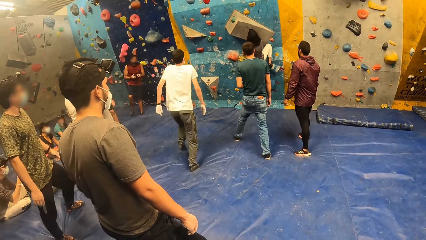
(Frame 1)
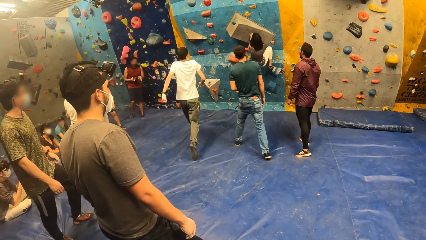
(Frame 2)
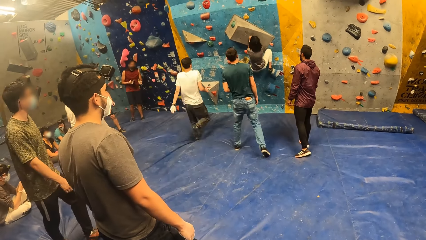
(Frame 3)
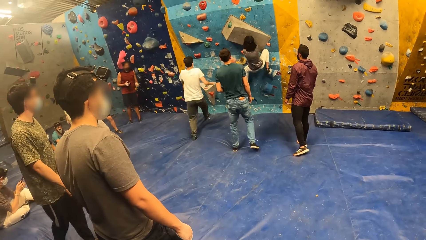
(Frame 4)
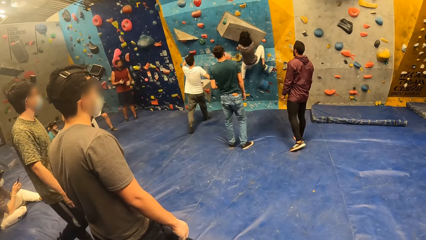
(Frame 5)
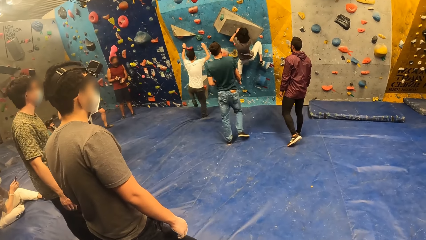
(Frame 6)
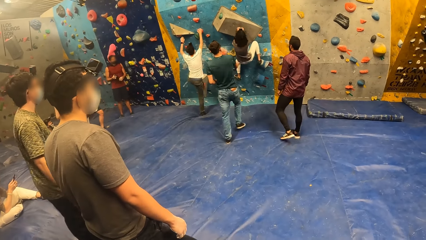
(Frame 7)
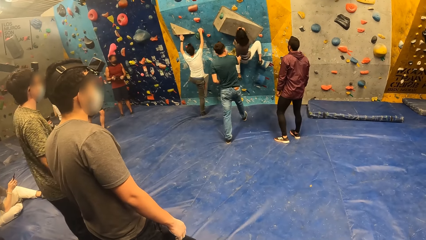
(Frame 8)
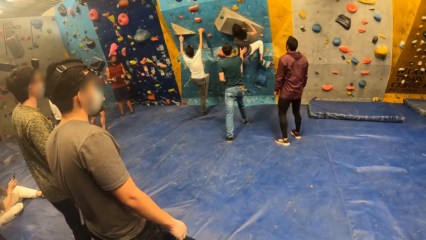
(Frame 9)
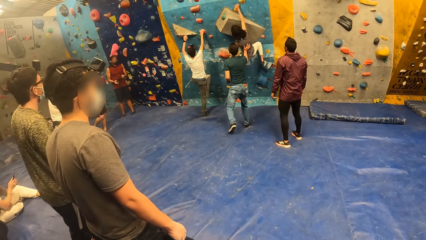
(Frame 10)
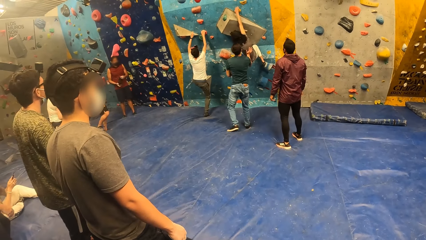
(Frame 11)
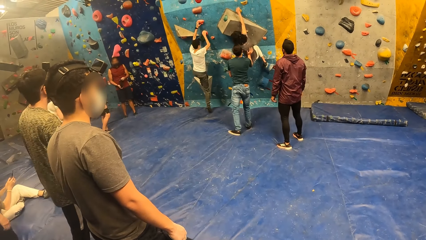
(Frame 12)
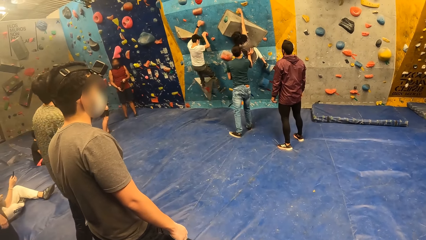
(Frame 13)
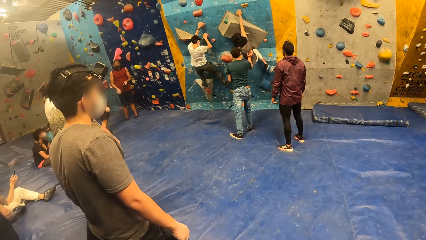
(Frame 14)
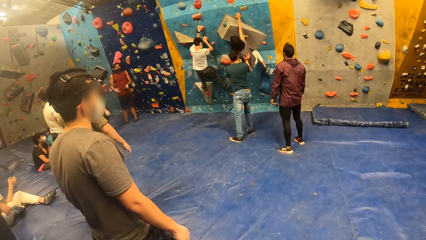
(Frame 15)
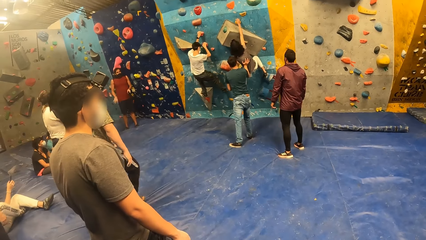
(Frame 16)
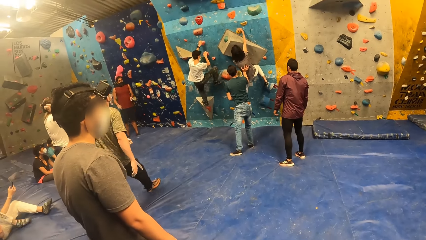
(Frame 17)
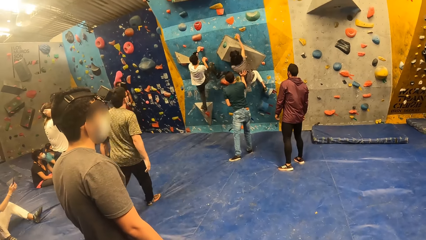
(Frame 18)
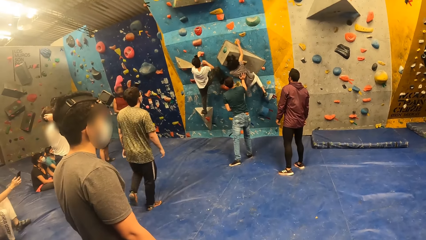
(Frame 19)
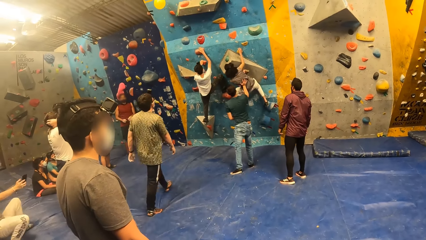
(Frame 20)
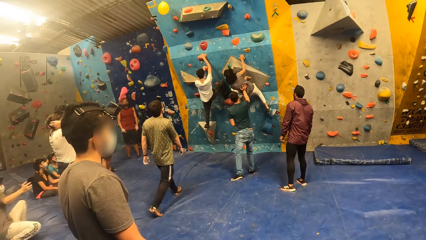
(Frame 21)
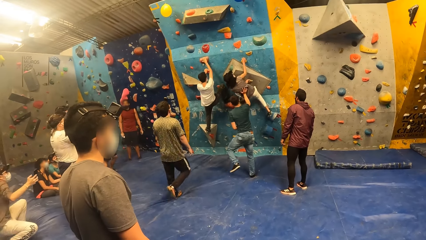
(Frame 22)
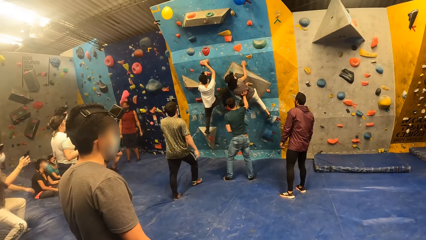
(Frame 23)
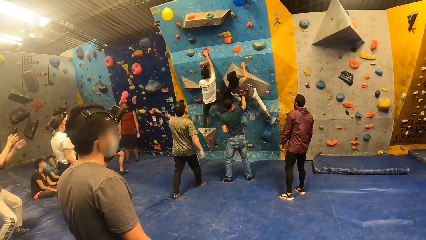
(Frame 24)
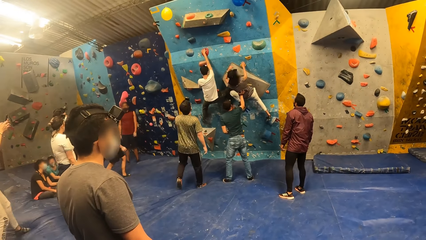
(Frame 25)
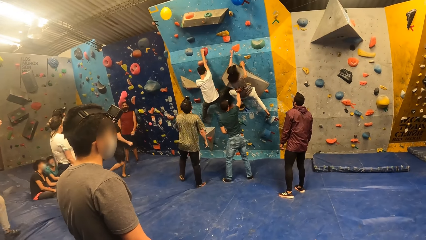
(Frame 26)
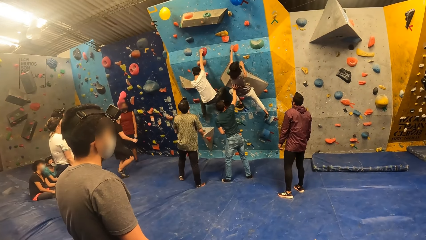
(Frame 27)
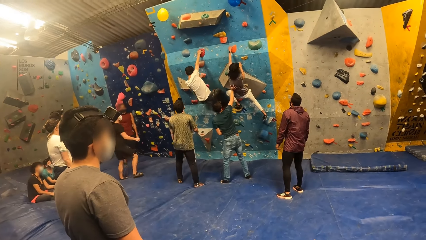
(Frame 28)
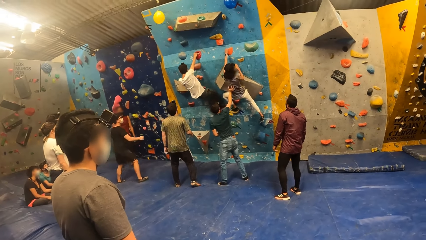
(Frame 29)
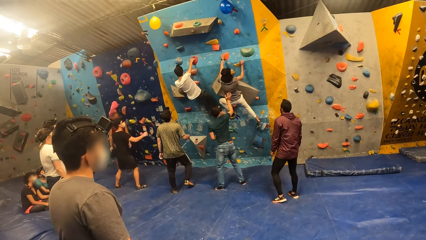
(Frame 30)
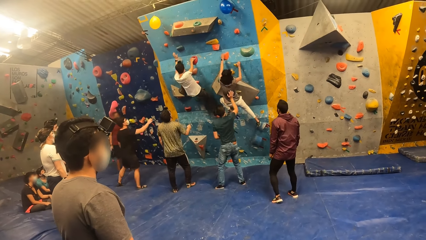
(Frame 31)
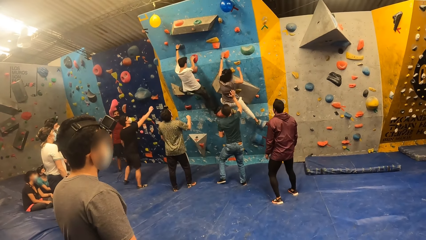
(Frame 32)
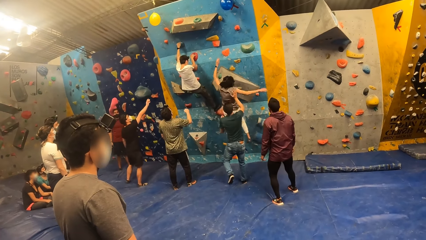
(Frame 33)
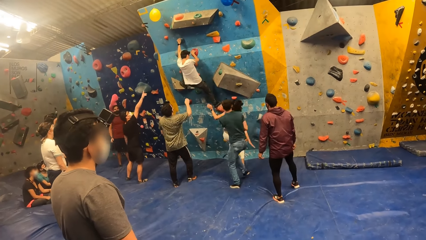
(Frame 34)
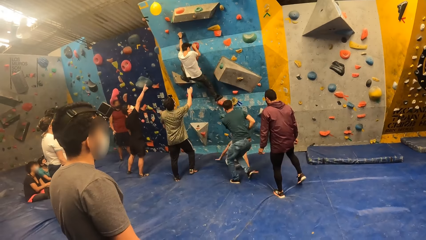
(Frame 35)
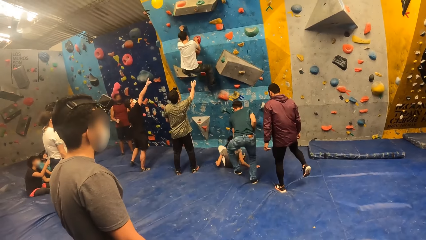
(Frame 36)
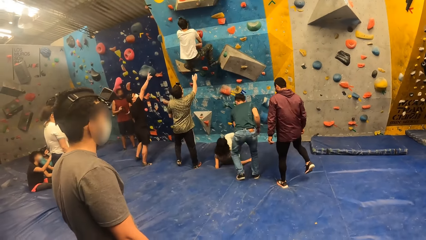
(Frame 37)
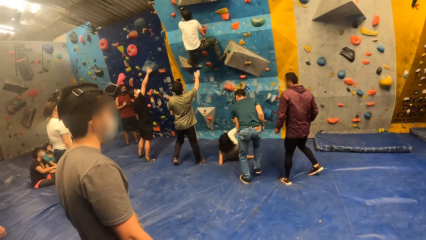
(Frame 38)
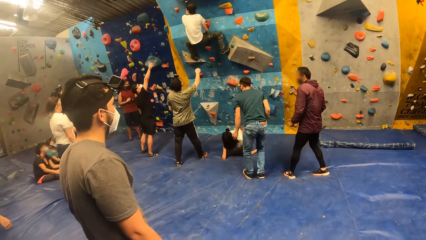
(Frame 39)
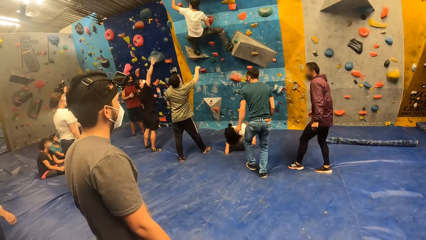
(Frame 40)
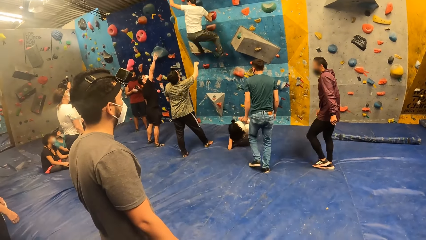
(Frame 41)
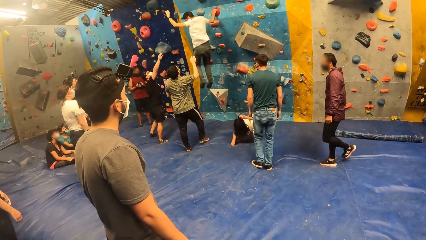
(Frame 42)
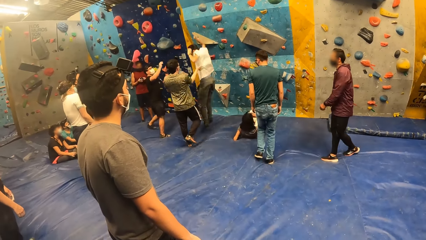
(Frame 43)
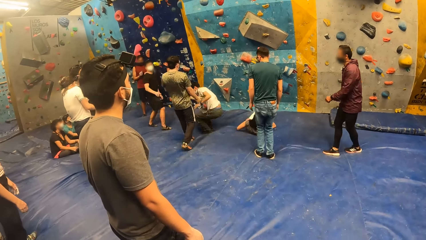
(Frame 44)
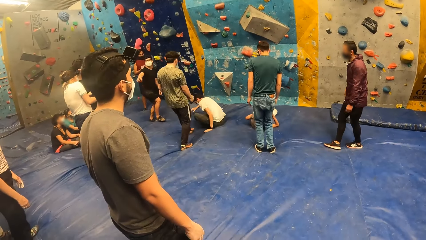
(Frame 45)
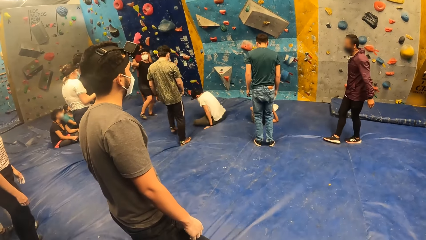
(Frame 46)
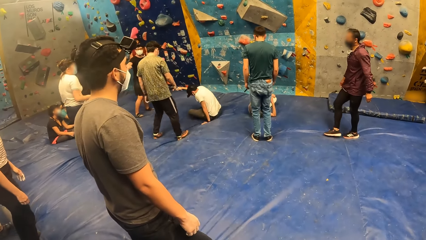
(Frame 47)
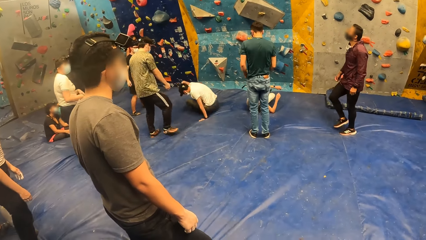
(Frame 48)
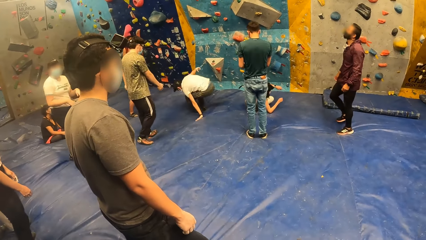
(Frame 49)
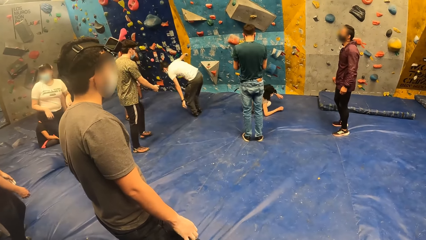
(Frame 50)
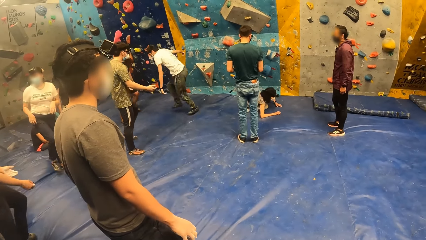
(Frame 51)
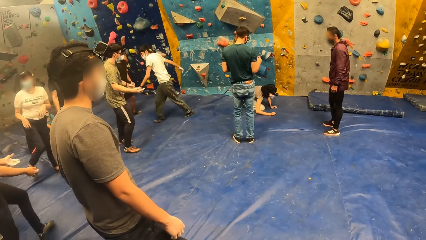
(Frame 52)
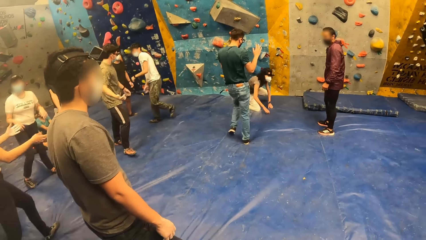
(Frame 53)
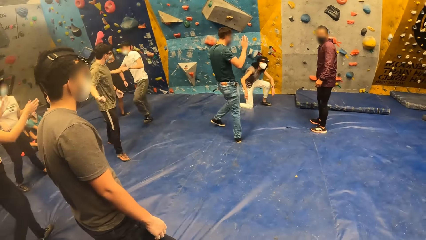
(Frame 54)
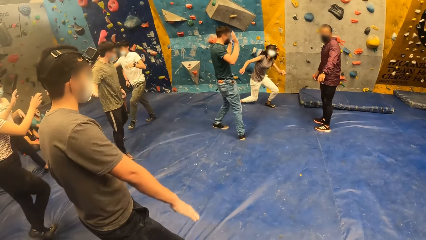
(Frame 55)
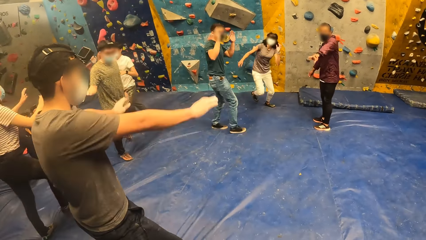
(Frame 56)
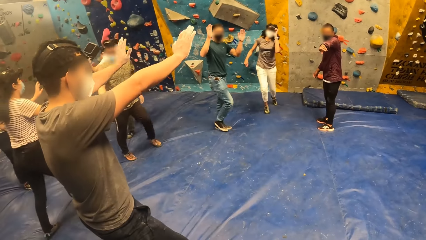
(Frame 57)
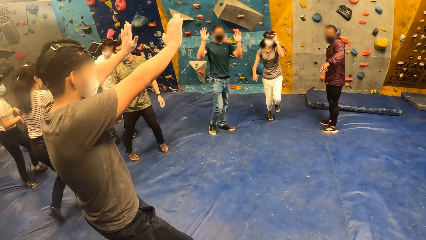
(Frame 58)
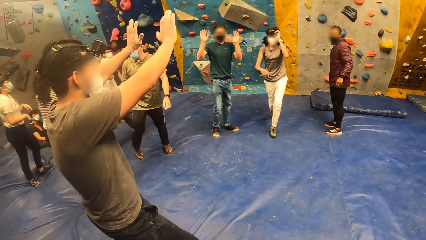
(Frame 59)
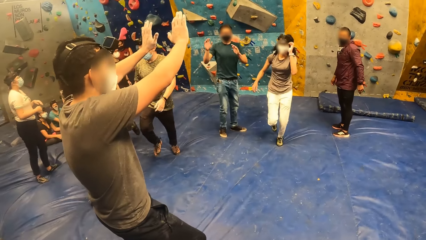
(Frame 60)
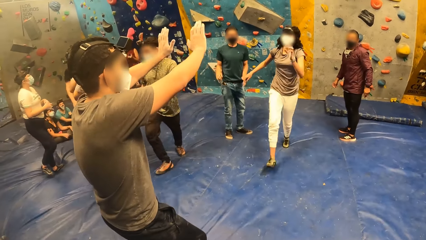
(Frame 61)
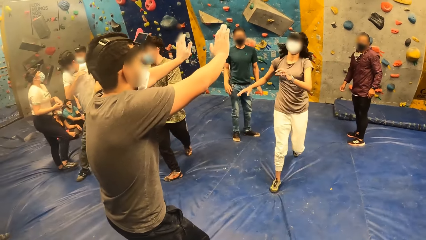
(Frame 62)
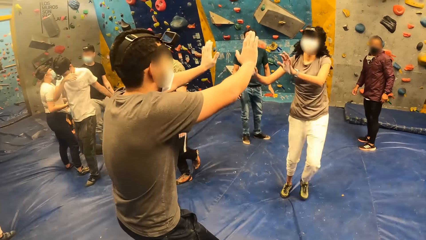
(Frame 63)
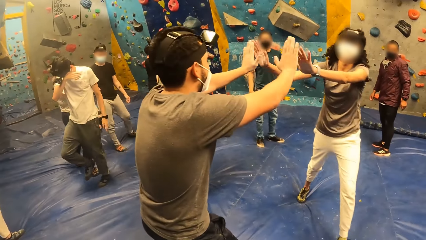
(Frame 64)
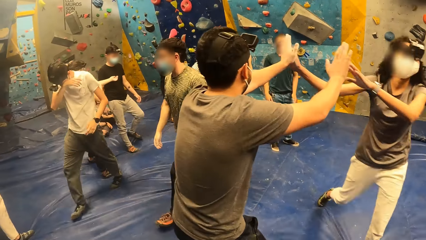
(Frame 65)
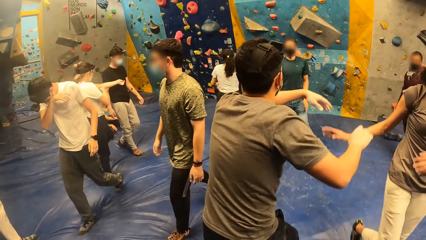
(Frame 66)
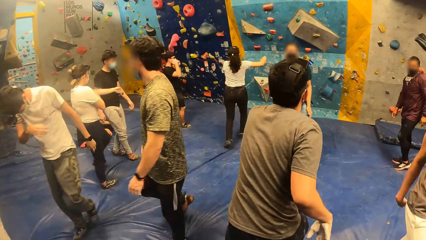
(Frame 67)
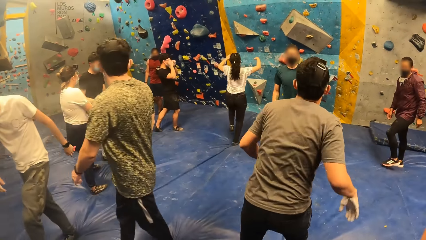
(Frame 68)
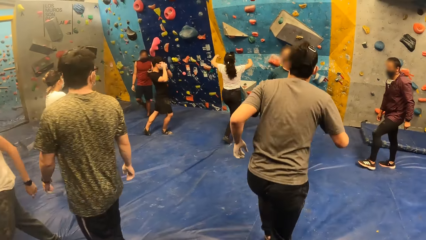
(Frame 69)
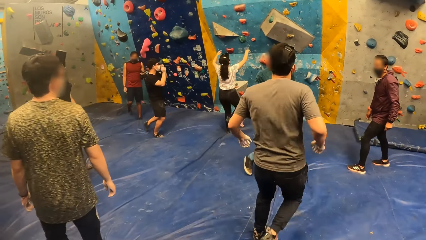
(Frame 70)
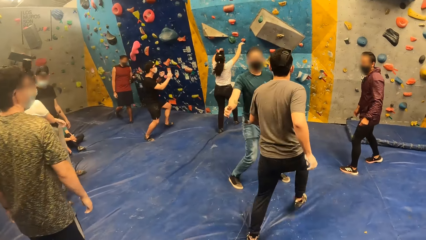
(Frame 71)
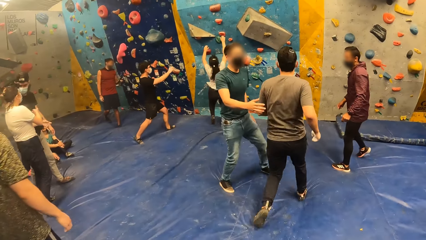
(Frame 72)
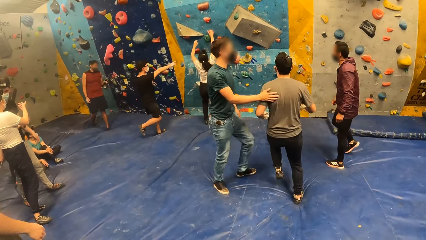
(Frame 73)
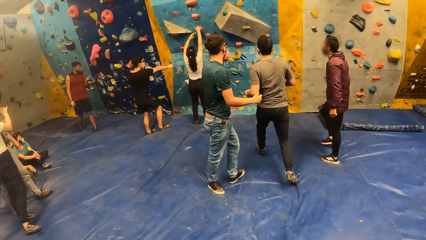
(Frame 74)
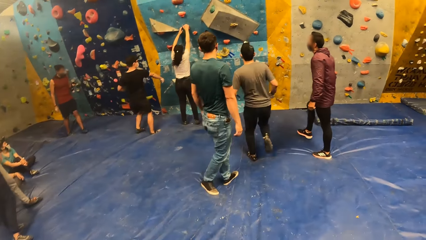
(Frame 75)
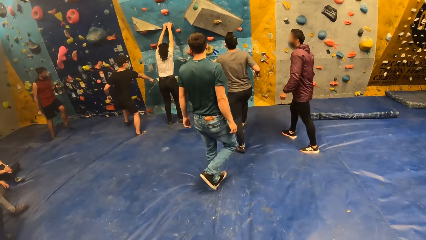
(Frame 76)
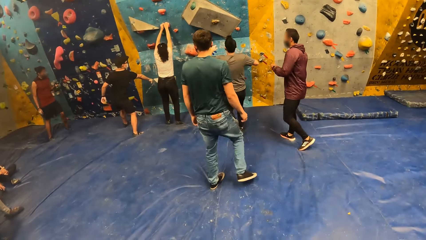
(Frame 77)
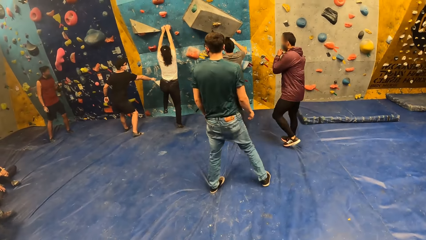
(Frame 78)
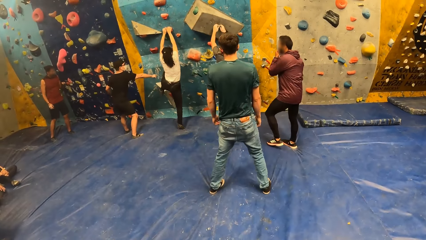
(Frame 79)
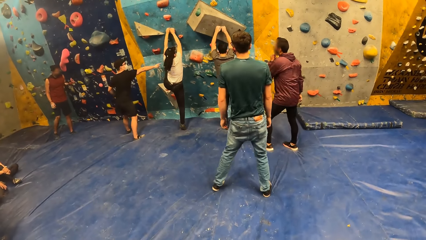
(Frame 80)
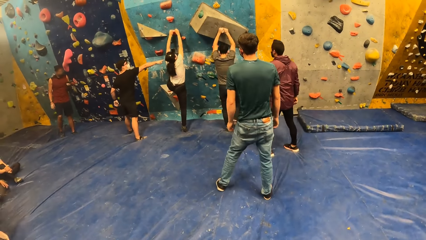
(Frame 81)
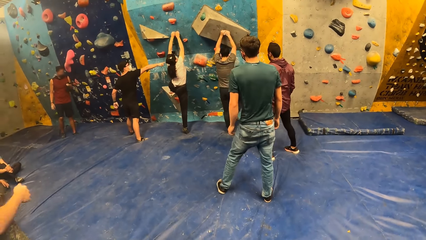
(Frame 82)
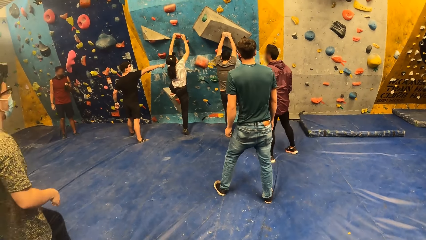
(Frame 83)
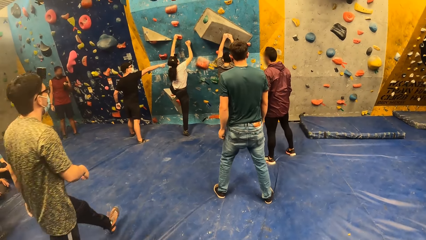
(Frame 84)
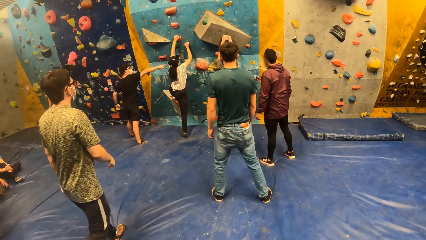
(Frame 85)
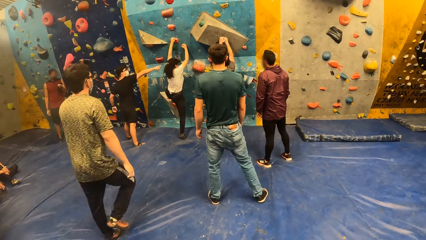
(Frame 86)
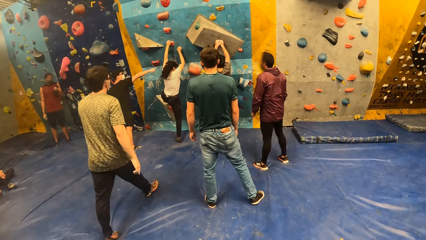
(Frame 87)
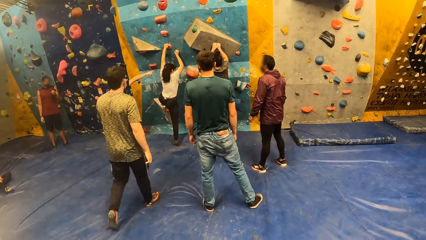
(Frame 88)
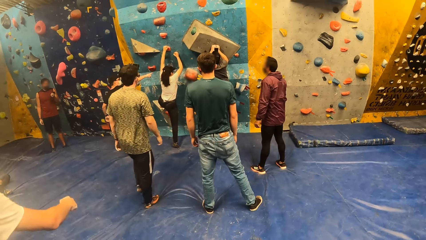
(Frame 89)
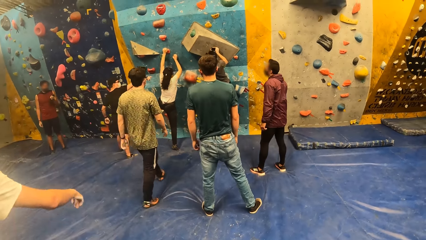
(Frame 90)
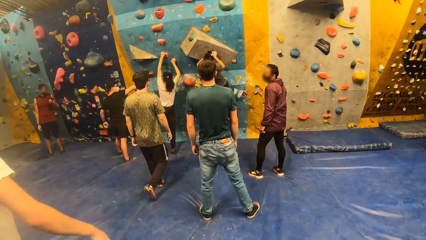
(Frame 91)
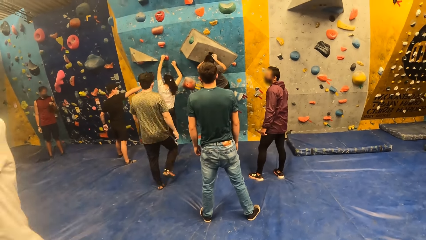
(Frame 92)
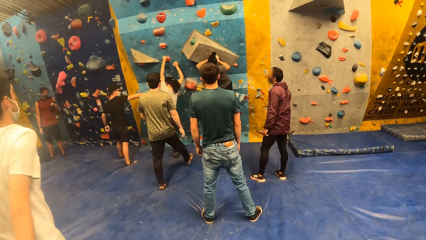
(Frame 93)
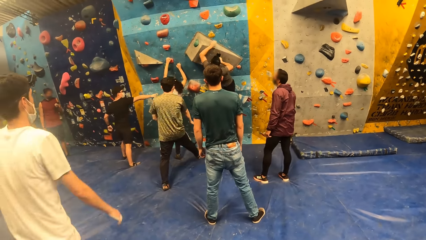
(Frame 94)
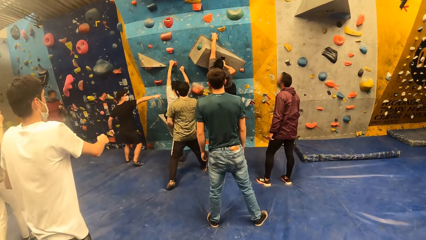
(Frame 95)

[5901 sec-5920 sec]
The woman shakes both hands with the man. The man climbs the wall with both hands and legs.
